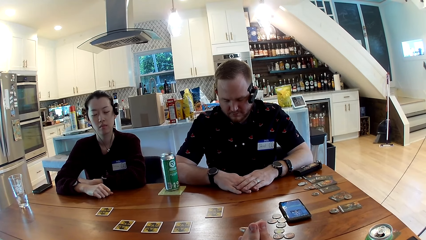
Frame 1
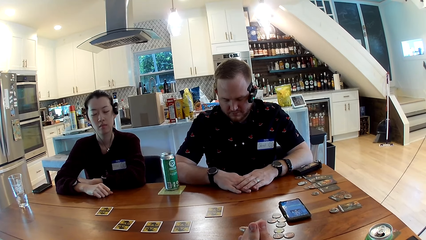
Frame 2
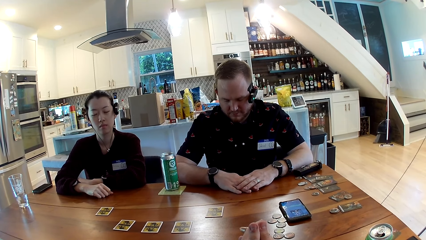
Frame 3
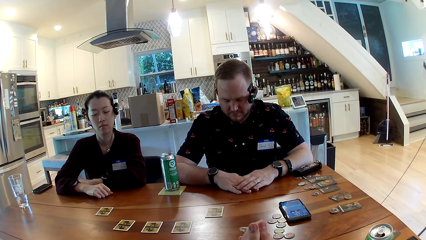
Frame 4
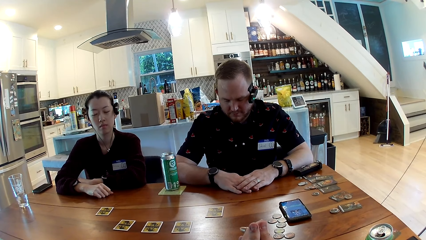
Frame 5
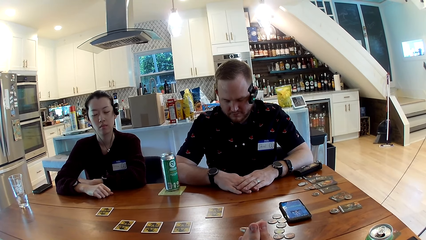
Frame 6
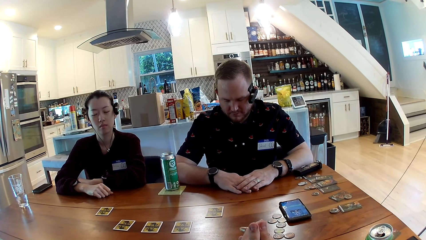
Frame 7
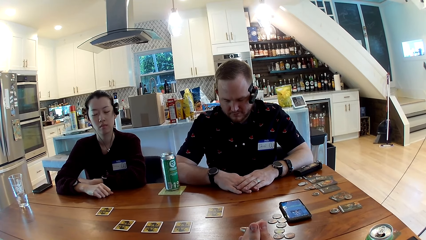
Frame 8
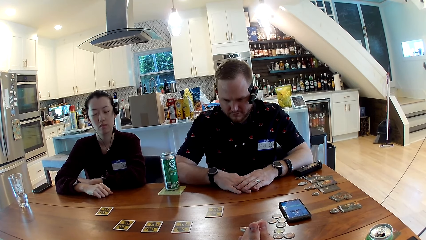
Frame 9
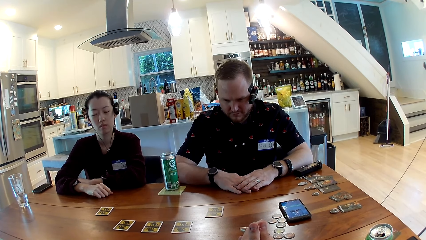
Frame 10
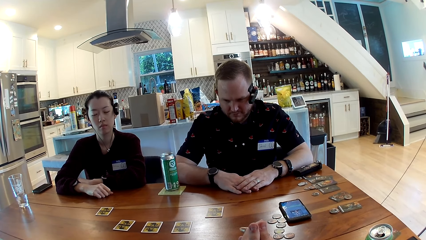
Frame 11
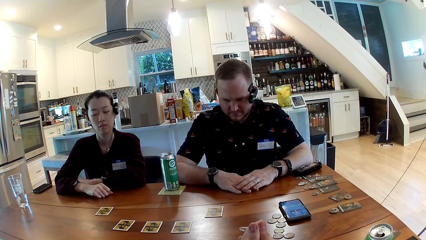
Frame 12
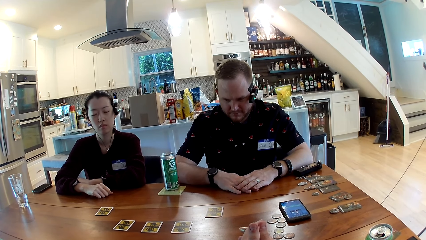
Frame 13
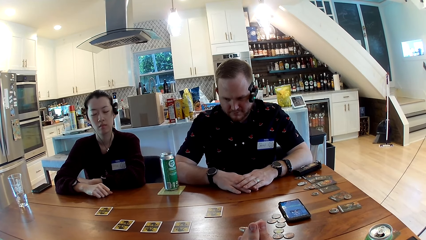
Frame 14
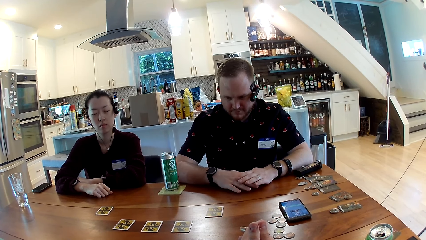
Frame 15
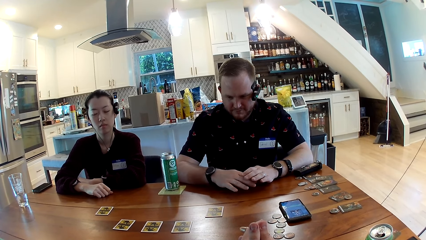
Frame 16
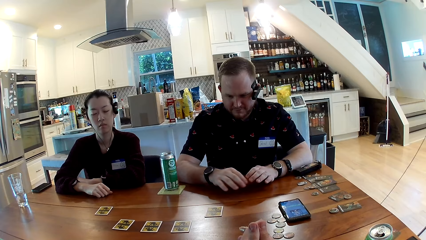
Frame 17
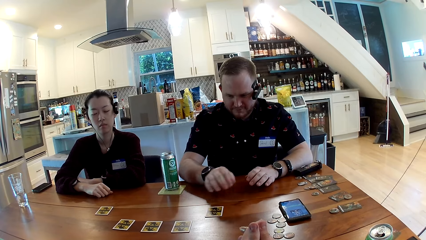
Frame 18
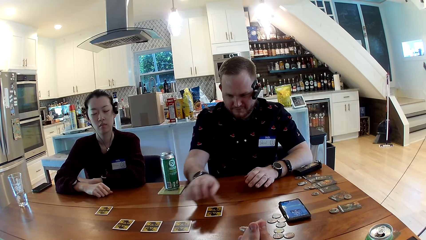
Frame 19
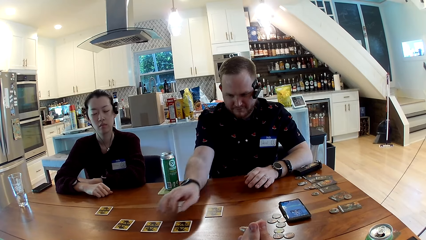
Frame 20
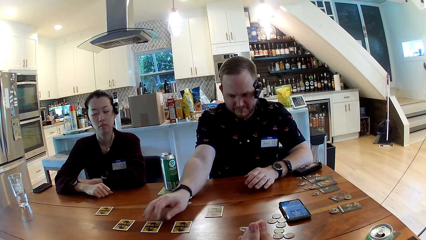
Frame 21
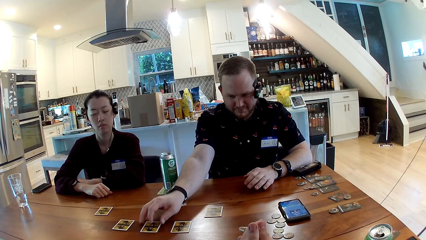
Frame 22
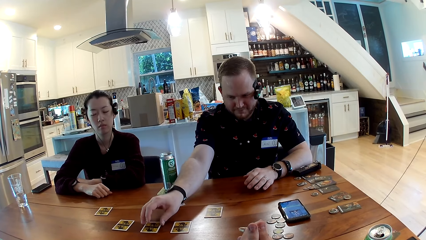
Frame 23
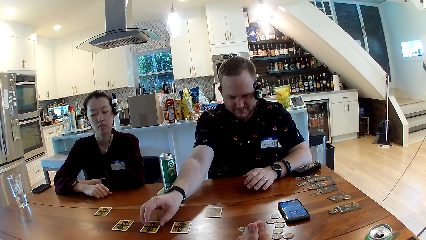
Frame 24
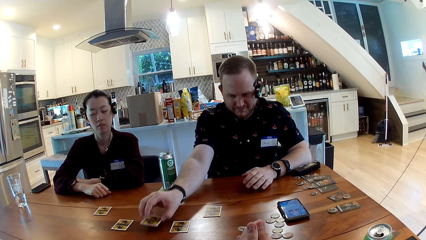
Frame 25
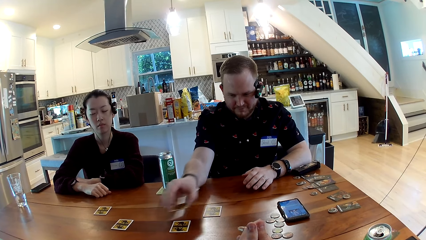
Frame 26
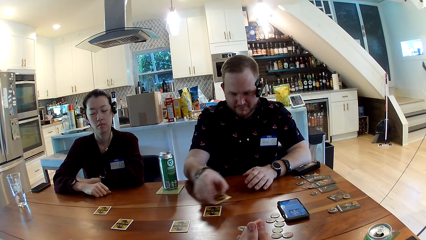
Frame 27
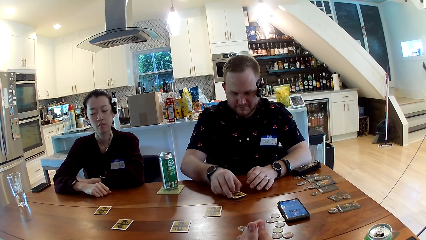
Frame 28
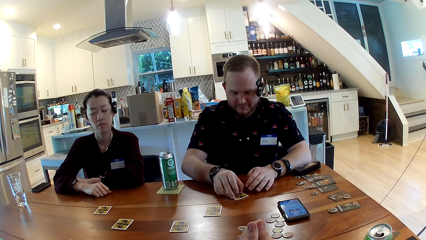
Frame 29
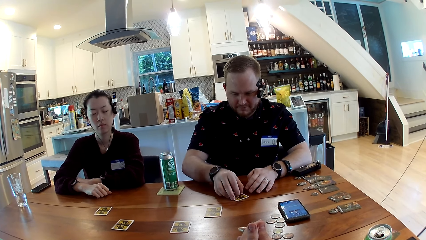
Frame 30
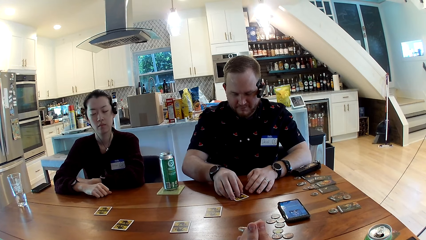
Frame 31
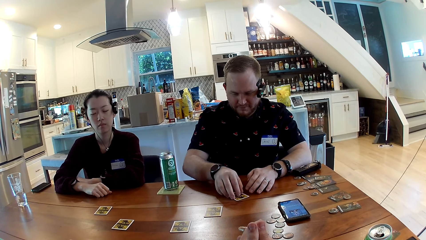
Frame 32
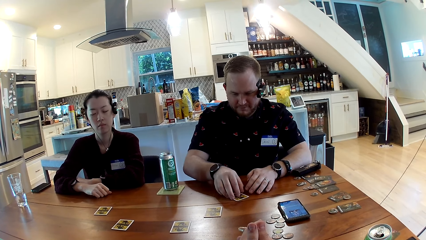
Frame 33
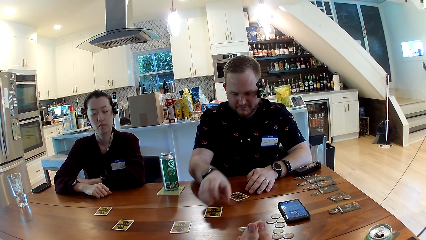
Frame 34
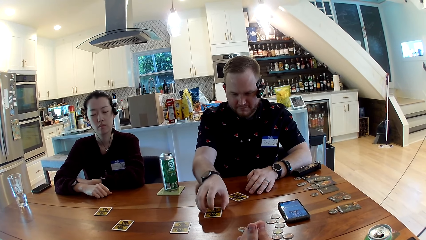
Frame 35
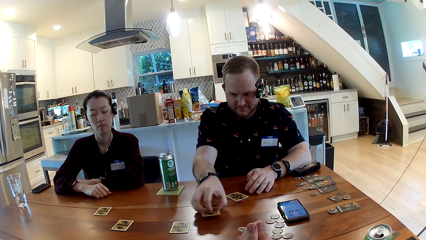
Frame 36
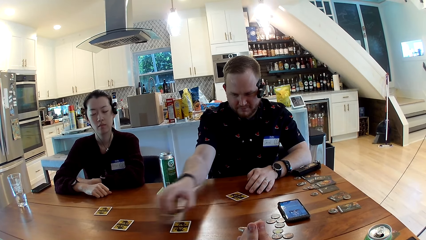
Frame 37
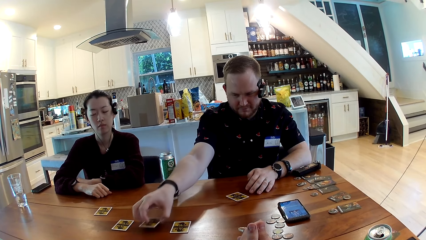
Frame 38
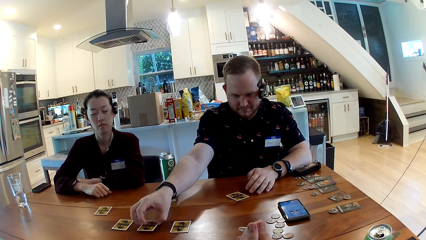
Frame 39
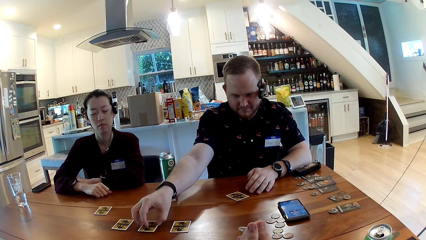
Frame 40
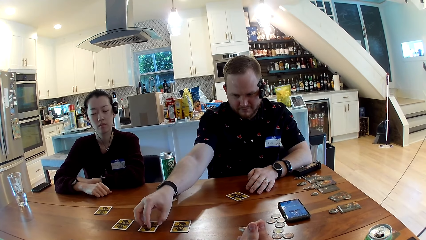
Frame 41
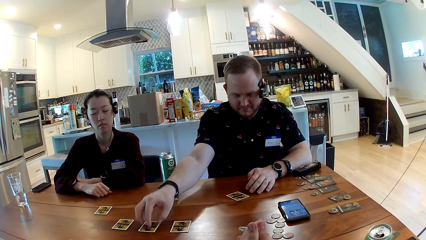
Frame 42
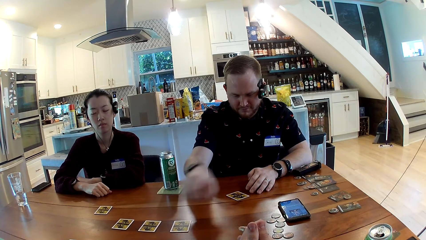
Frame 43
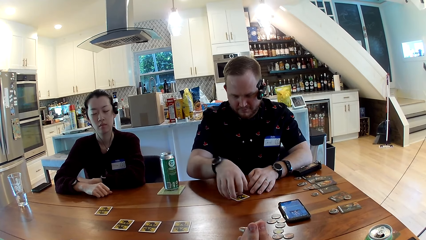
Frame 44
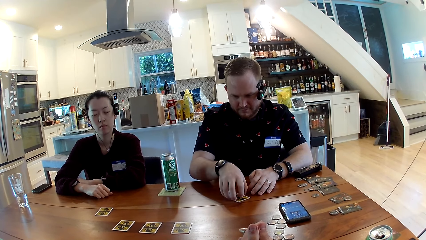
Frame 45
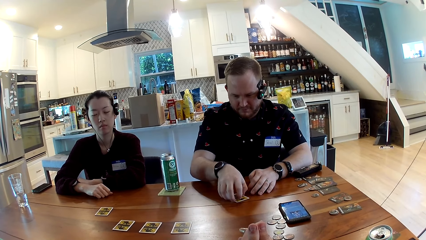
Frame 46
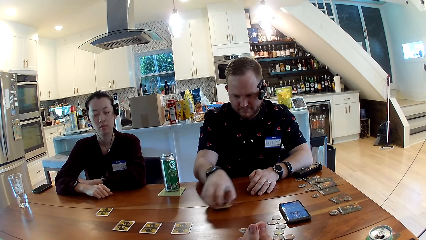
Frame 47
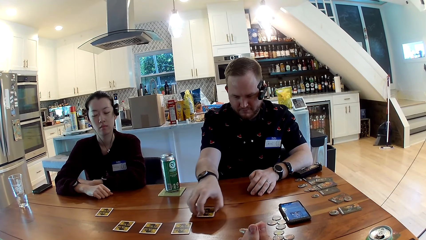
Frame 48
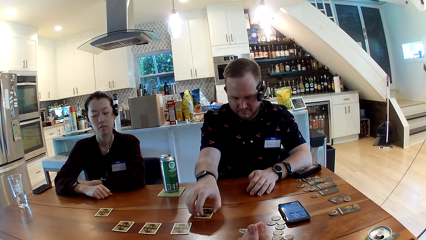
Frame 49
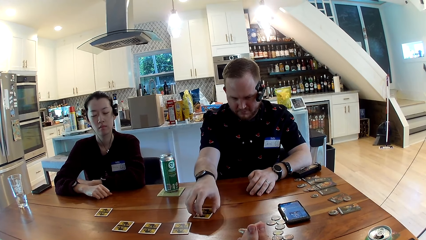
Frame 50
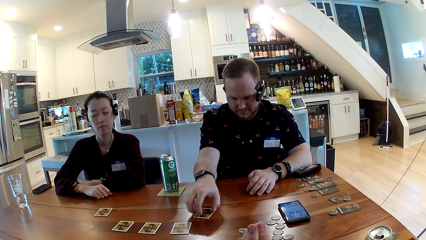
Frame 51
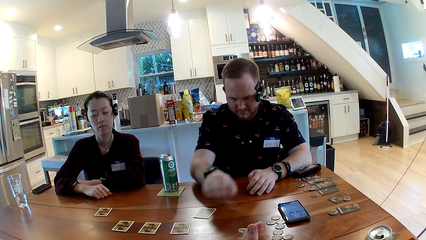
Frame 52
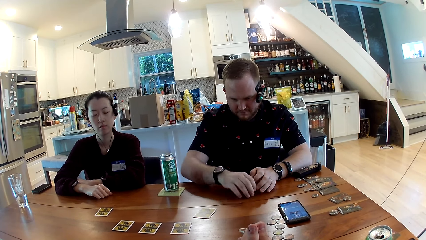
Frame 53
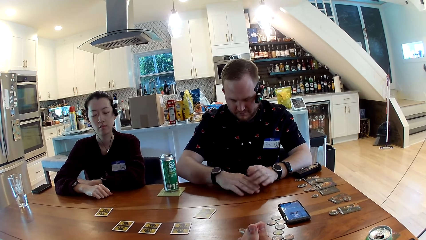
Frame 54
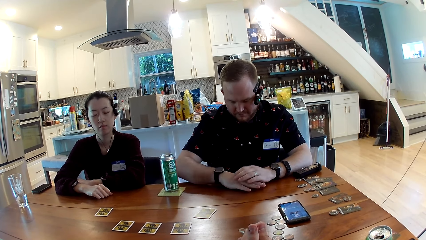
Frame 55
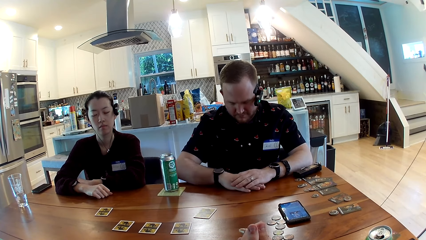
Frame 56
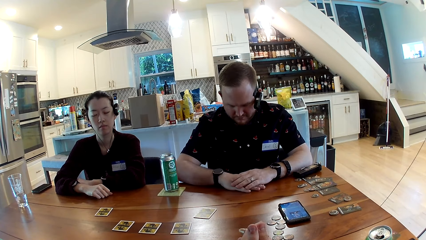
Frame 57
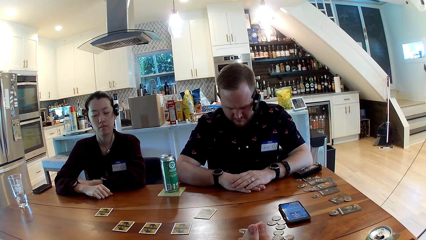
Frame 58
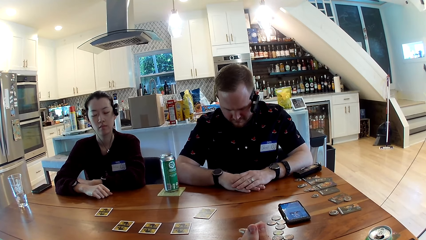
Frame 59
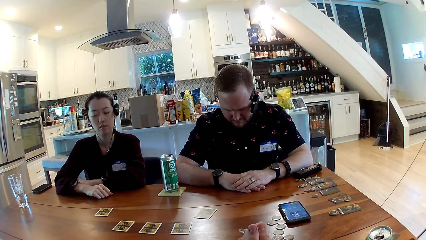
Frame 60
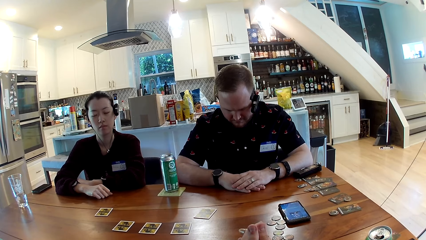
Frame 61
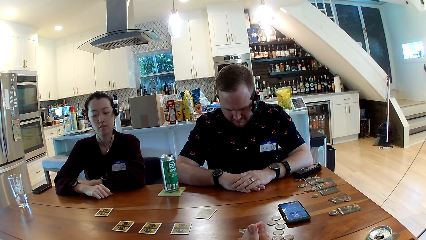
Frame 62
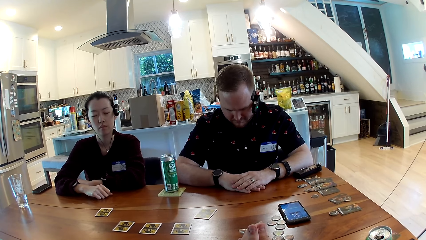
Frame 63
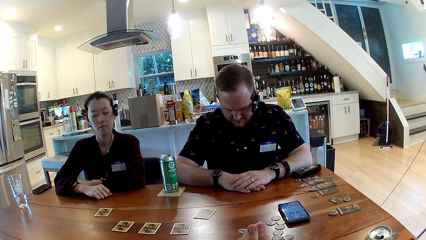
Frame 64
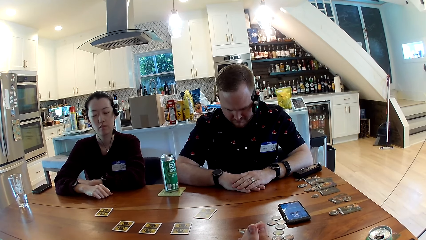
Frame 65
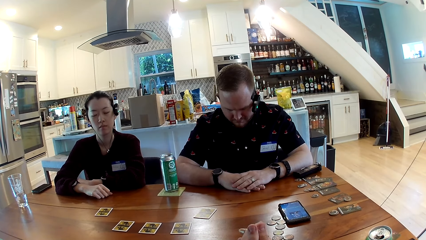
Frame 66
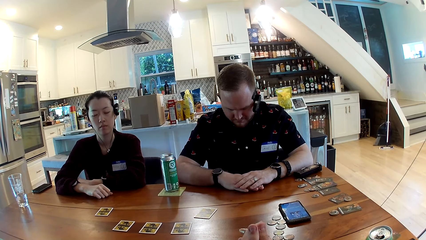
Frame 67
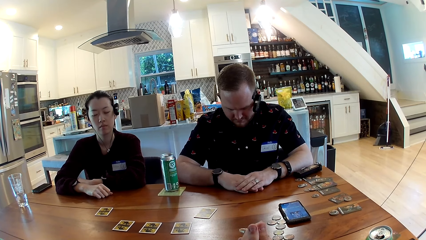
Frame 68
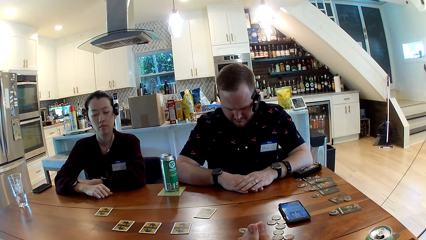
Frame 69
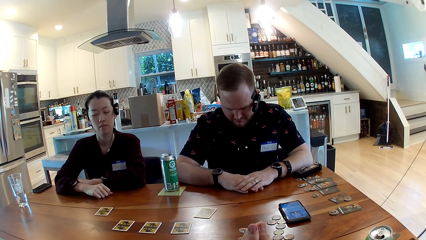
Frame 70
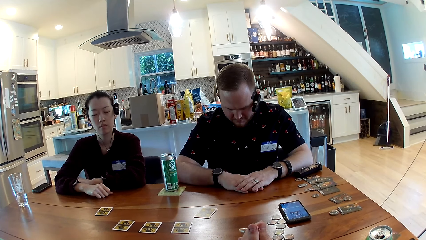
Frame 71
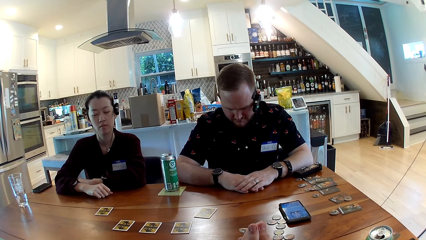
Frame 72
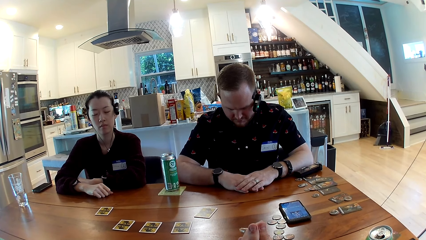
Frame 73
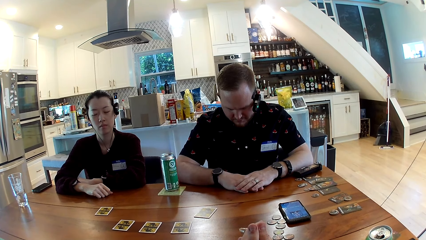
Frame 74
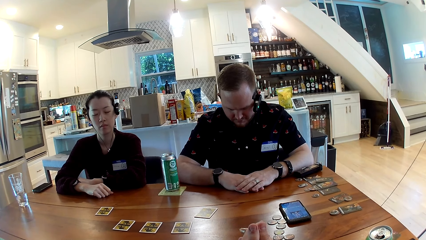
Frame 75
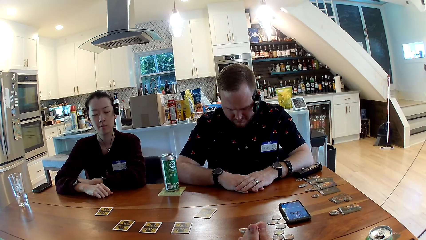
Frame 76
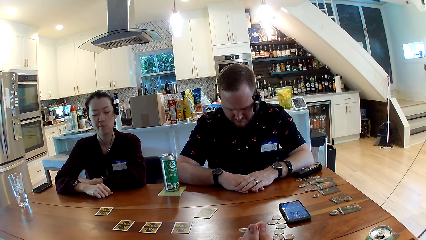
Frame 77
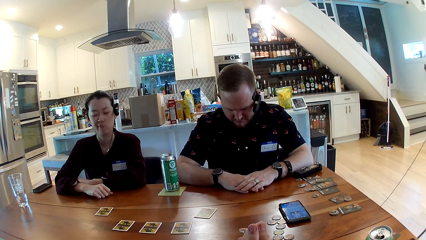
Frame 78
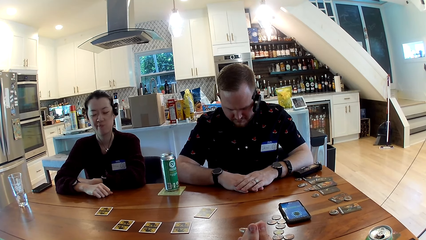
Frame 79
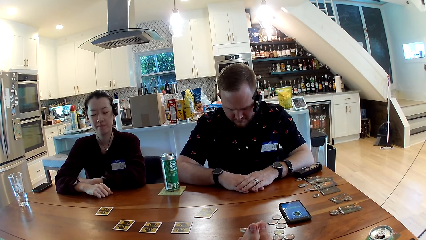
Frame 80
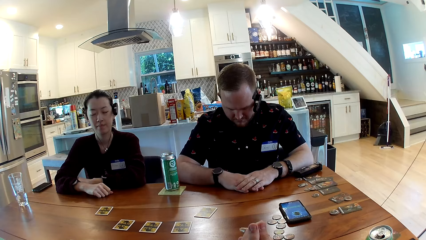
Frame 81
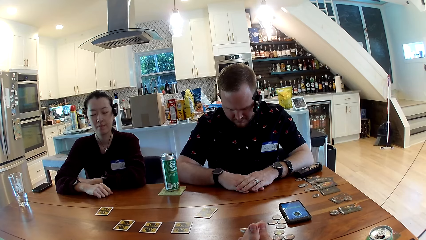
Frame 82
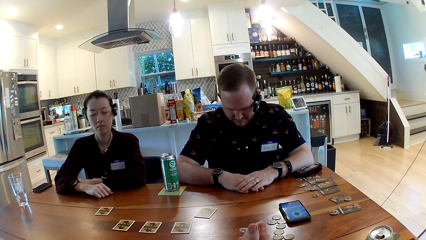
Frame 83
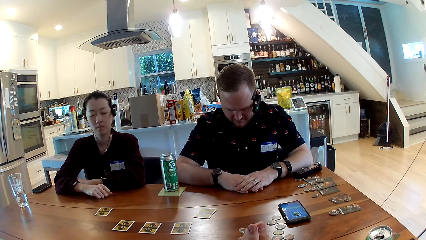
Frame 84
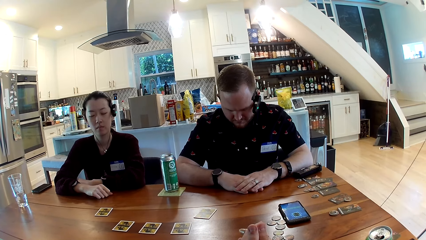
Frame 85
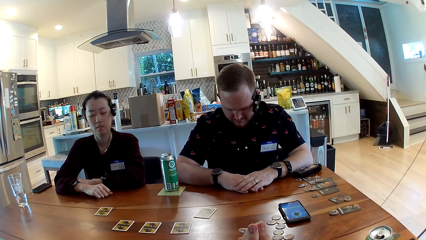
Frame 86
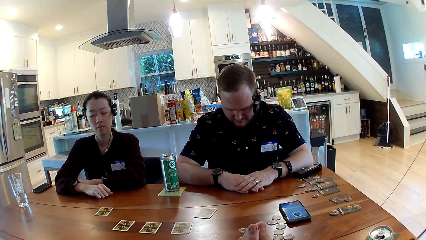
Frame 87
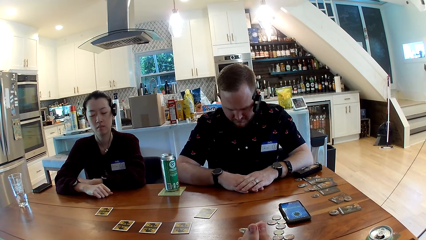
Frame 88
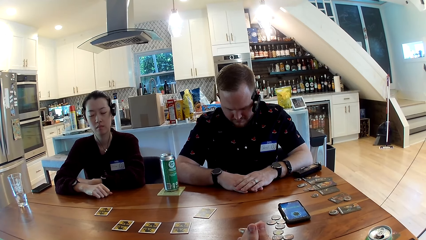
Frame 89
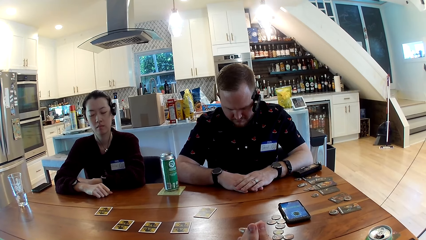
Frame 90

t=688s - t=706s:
The man picks a card from the table with his right hand. He puts the card on the table with his right hand. He picks a card from the table with his right hand. He puts the card on the other side of the table with his right hand. He picks a card from the table with his right hand. He puts the card on the table with his right hand.
